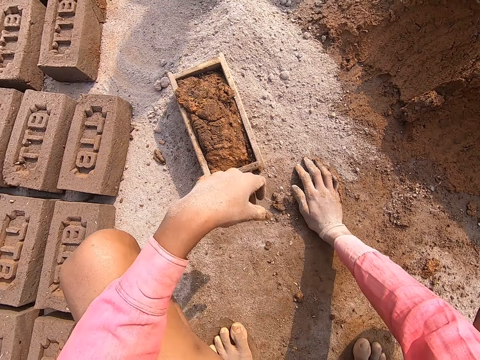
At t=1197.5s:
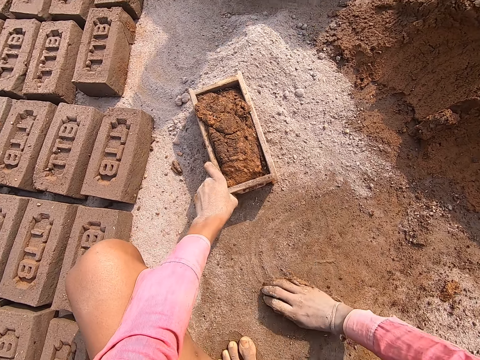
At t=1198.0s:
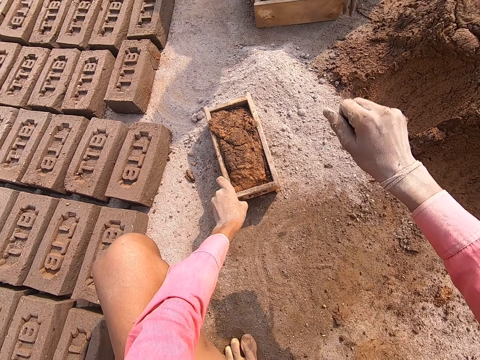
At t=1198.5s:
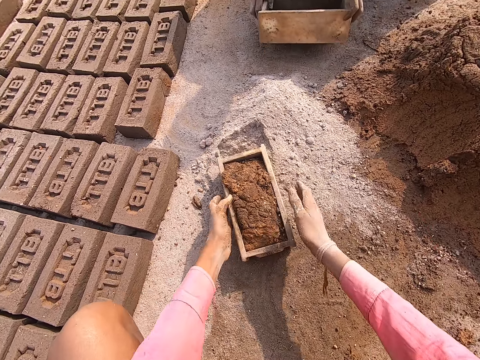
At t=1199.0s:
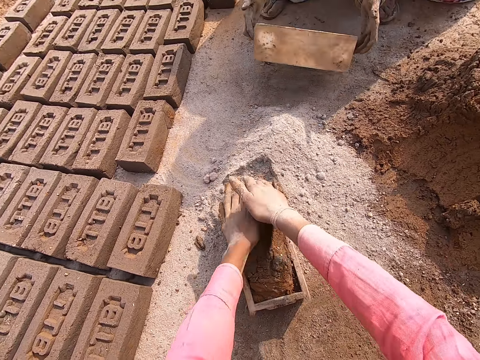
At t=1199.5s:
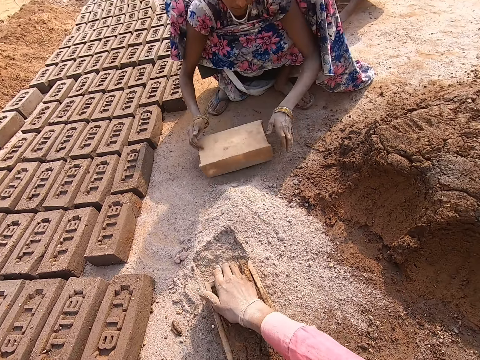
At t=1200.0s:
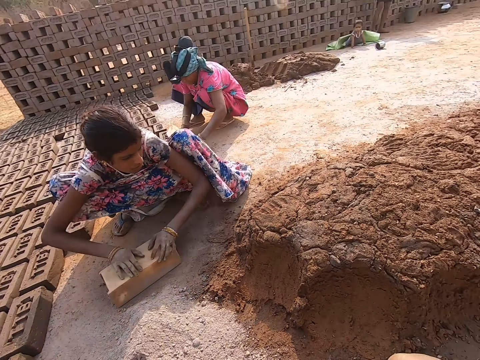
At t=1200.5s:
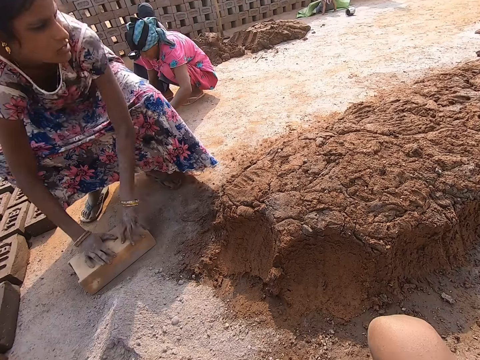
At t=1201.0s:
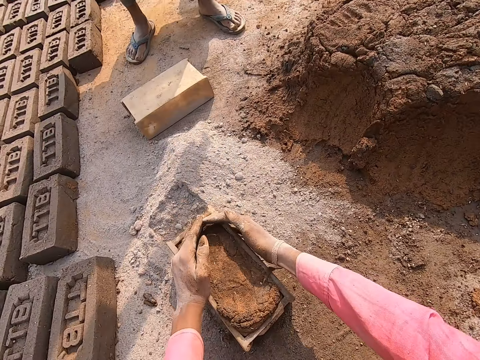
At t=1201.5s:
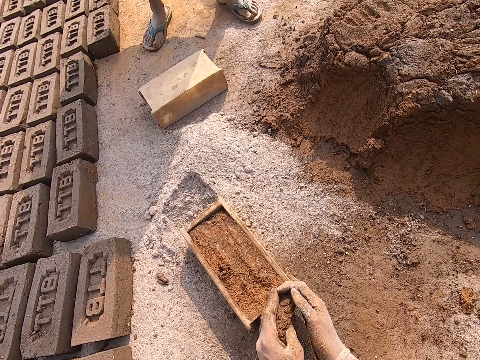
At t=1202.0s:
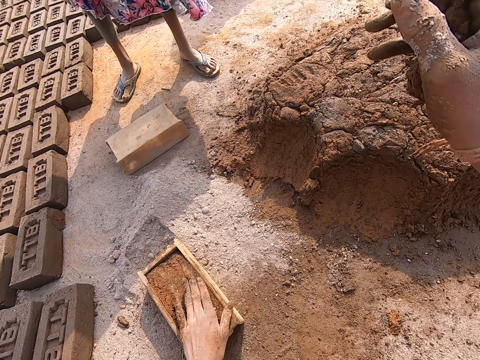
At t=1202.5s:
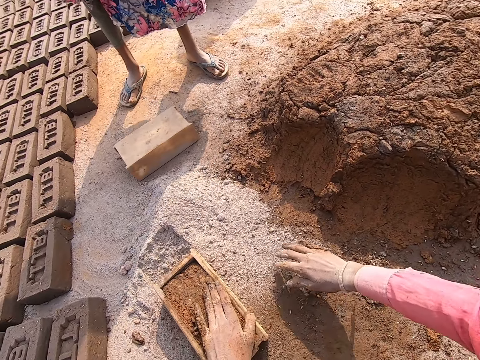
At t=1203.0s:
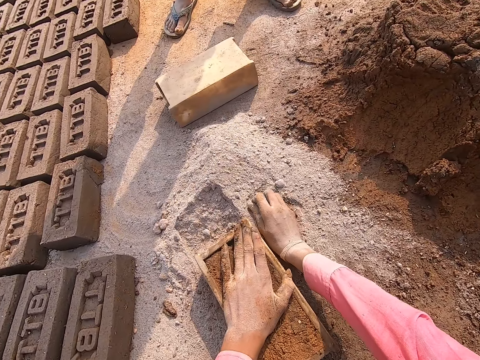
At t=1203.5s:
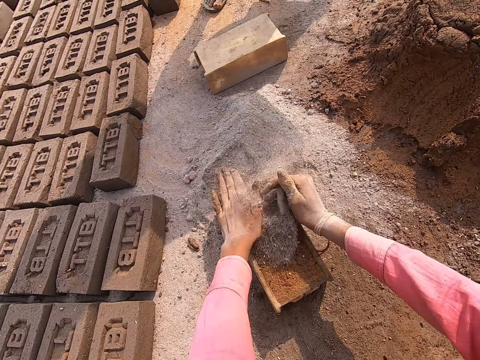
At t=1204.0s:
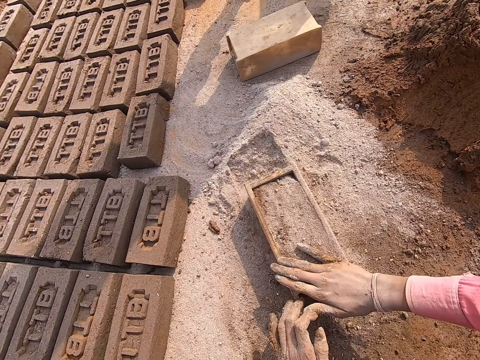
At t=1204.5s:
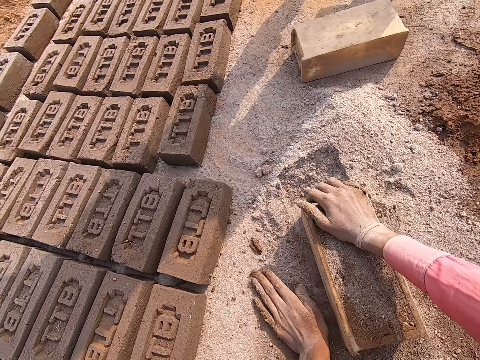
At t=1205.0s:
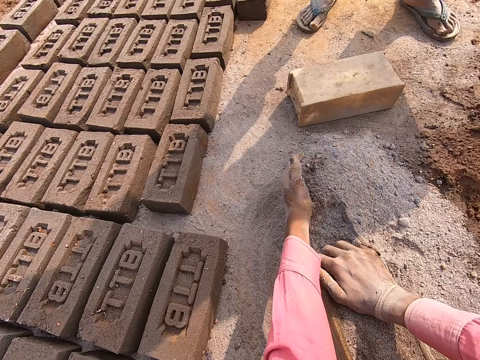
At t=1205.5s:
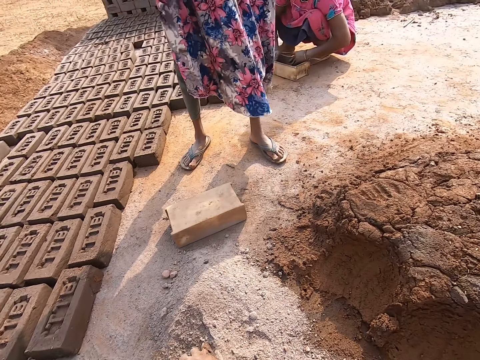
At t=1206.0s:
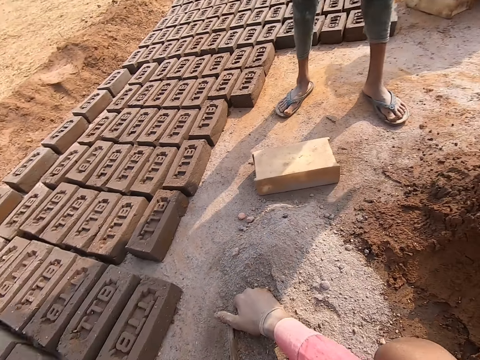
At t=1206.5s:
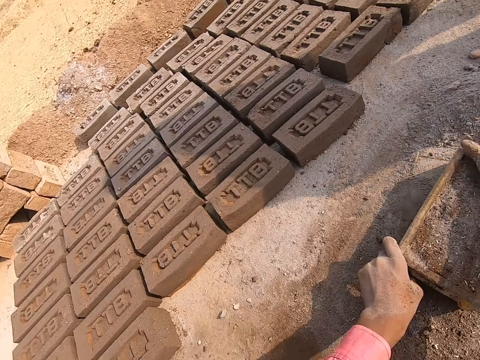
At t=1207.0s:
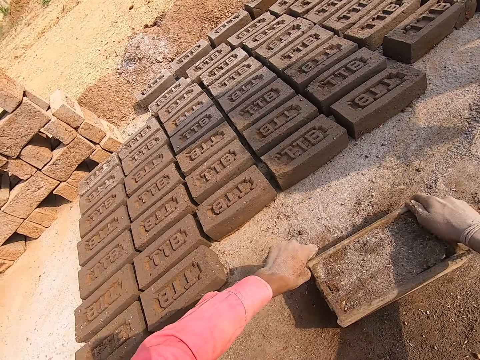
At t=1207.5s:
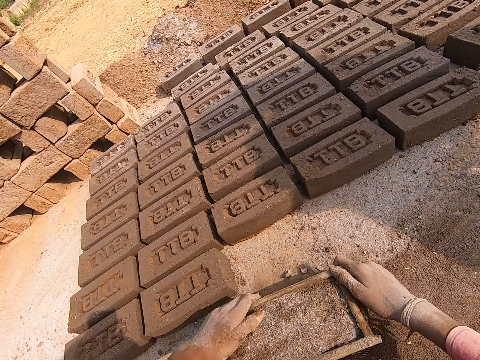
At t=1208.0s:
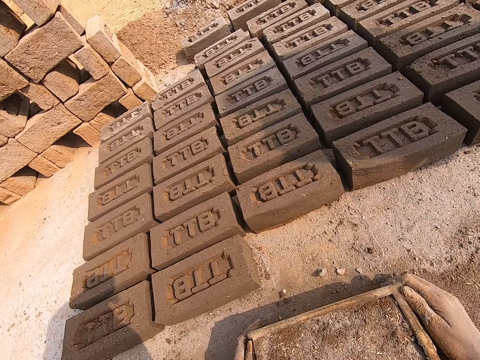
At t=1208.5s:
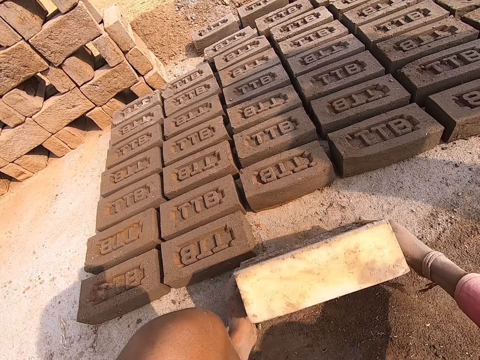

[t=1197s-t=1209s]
The camera wearer lowers the left hand. They collect dry sand. They place a mud clump on the mud. They throw the dry sand on the mortar in the brick mold or moulder. They squeeze the mud. They adjust the mortar in the brick mold. A person turns the brick mold. The person stands up. The camera wearer removes extra mortar from the brick mold. They throw the mortar on a heap of mortar. They collect dry sand, spread the dry sand on the mortar in the brick mold. They rub the mud surface. They move the left hand in the sand. They pull the brick mold. They move the moulder on the ground.

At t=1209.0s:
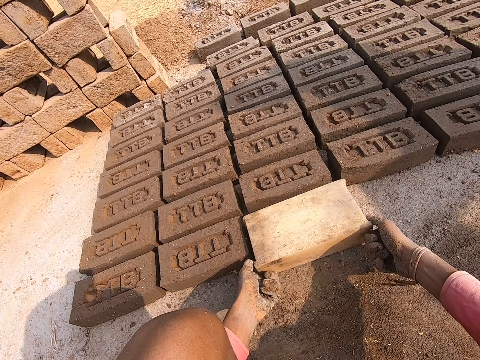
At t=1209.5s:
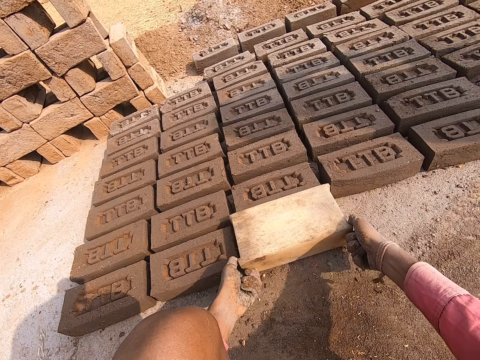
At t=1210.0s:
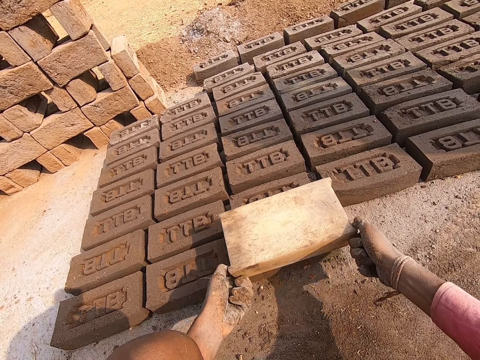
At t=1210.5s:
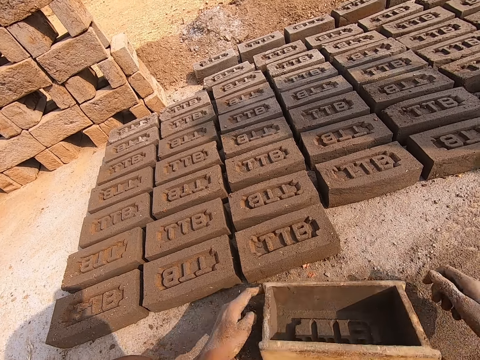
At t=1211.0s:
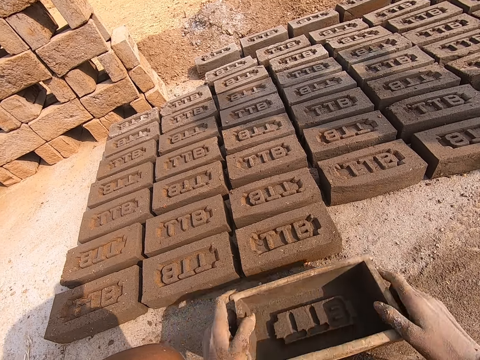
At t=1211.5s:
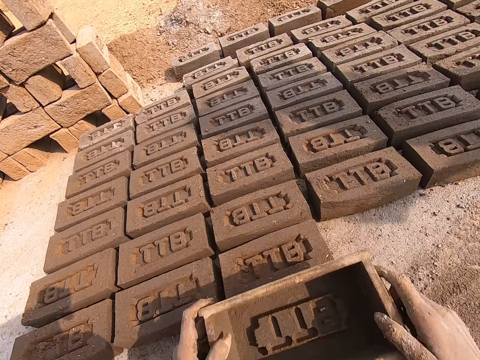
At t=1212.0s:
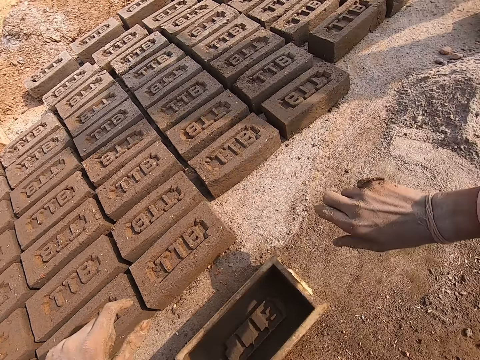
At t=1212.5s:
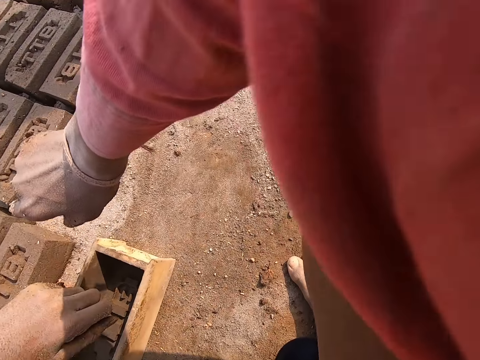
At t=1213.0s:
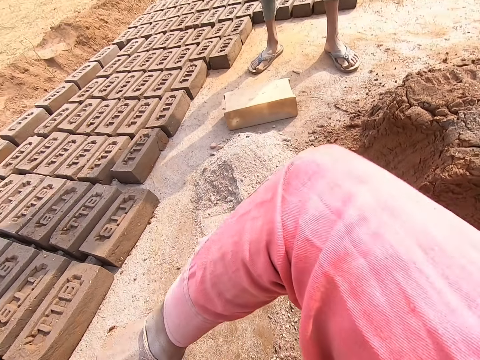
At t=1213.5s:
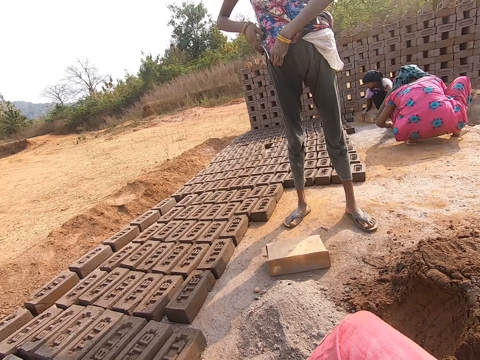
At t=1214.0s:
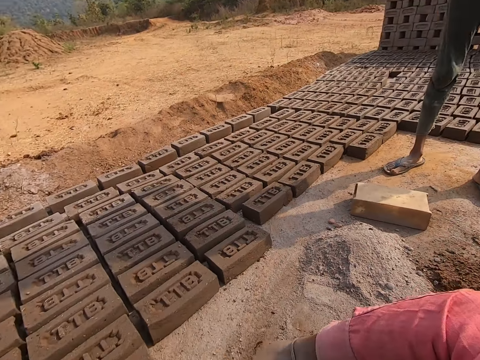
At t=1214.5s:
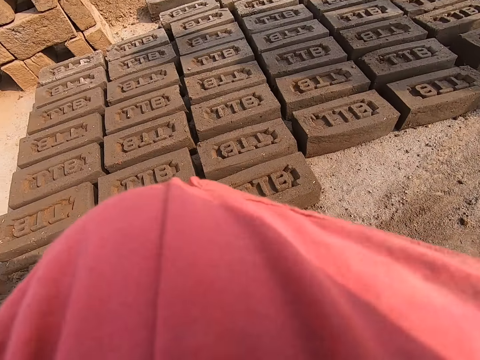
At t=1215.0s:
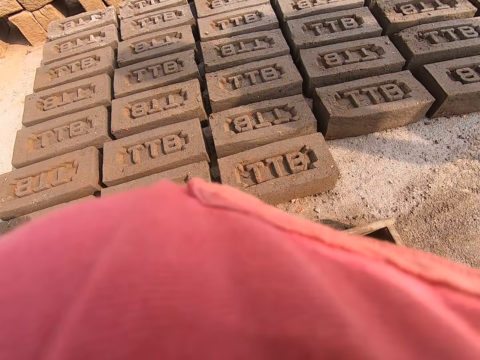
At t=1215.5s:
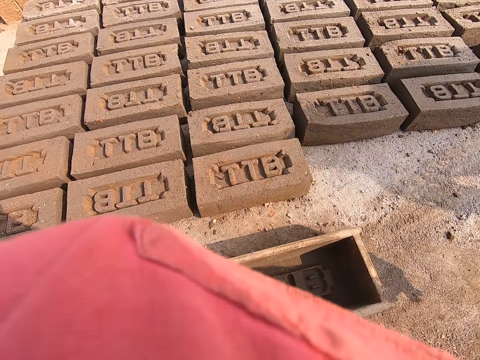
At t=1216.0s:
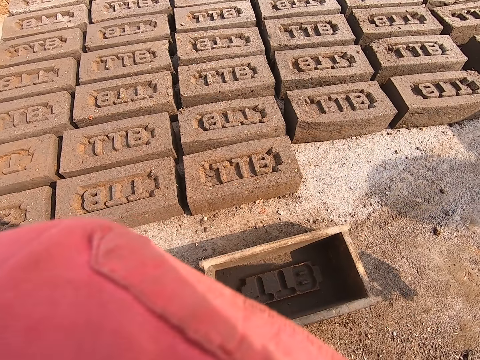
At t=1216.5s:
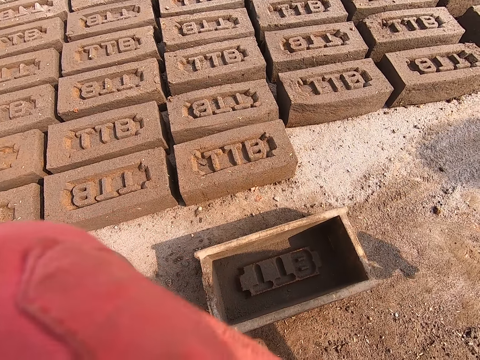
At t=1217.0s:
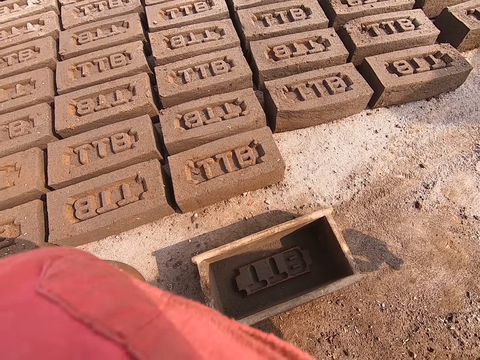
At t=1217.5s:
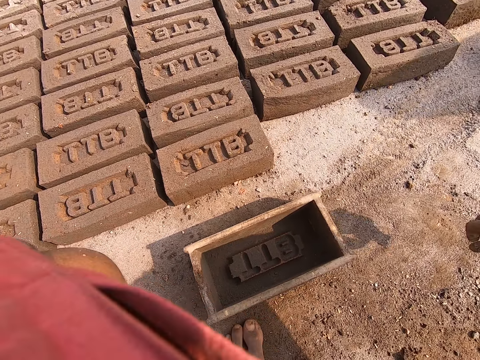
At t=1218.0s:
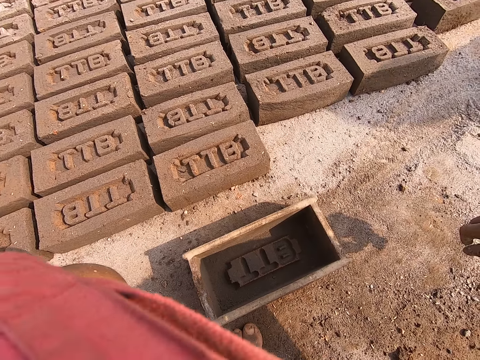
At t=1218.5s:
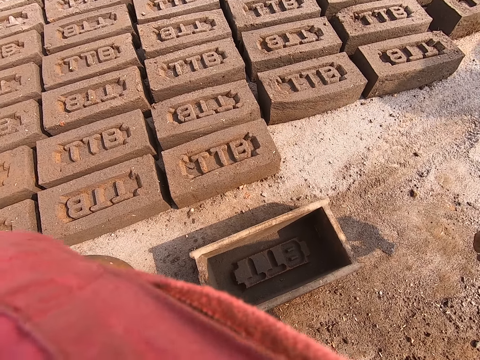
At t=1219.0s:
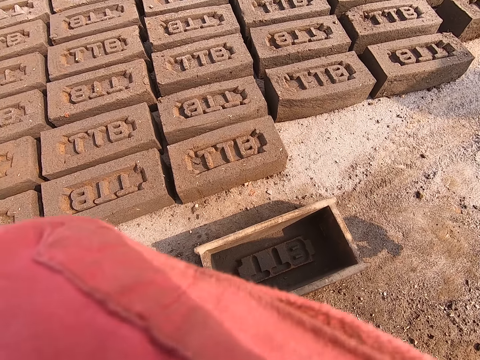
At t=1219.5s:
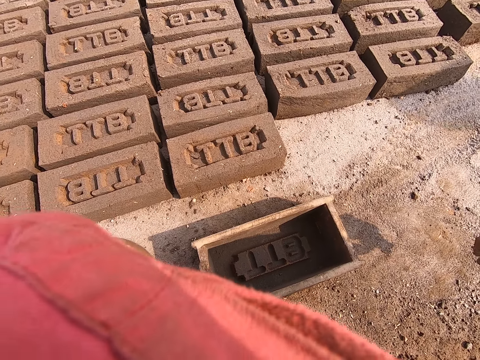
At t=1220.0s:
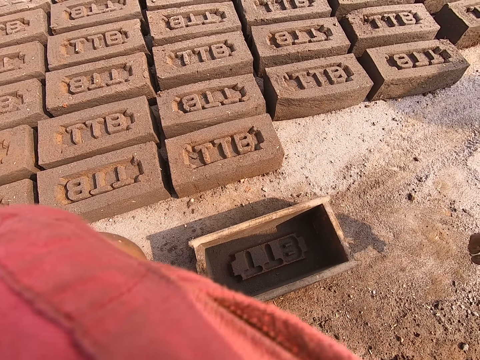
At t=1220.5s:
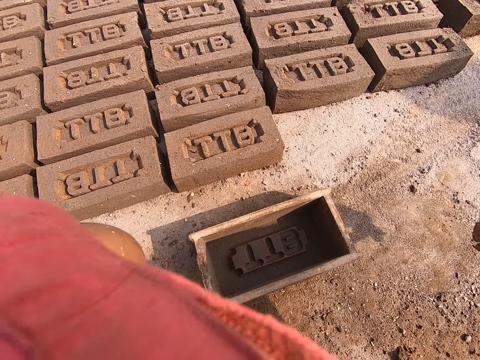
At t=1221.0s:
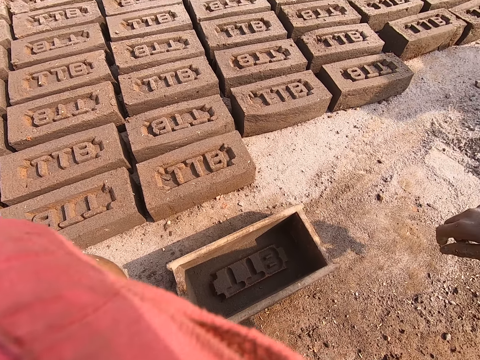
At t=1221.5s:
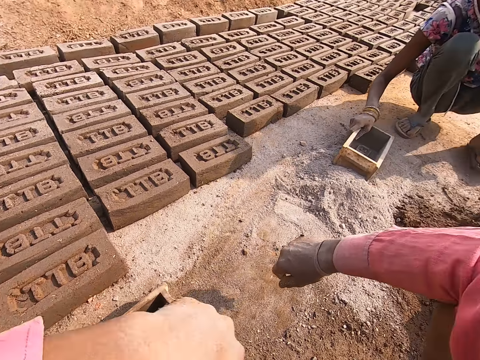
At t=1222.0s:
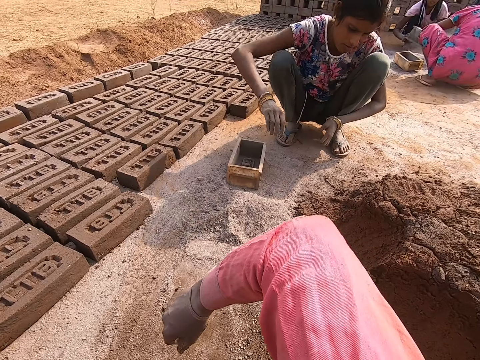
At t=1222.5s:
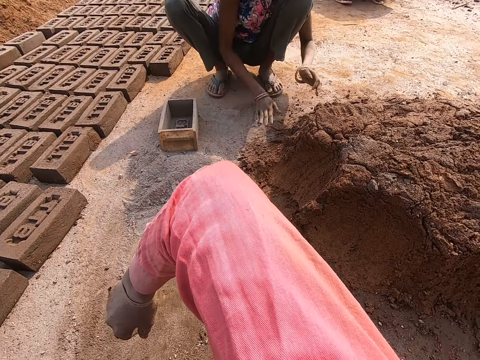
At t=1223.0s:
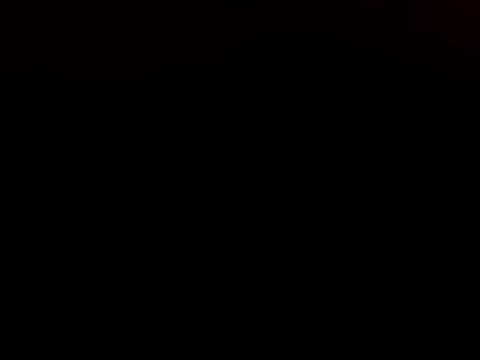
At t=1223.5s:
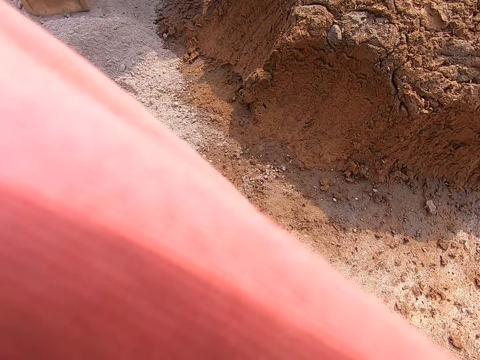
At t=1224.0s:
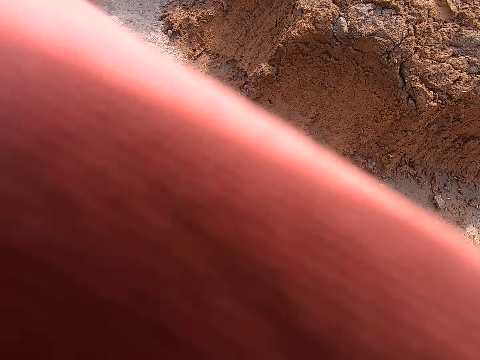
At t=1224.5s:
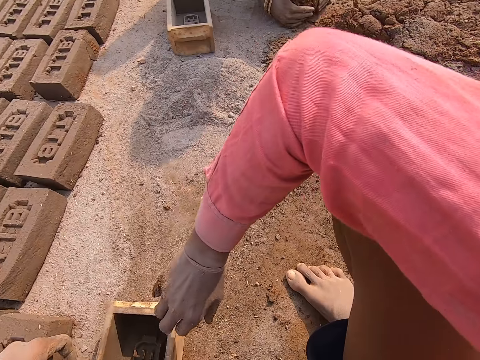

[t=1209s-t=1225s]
The camera wearer turns the moulder or brick mold down. They pull the brick mold. They remove the moulder from the brick. They turn the brick mold. They hold the moulder. They tap on the brick. They put the brick mold on the ground. They stand. They rub the face with the hand. They raise the left hand. They look around. They lower the left hand. A person pulls the brick mold.
